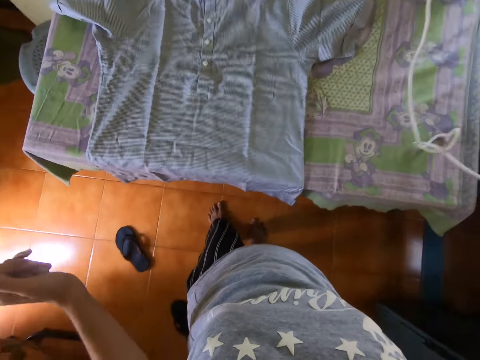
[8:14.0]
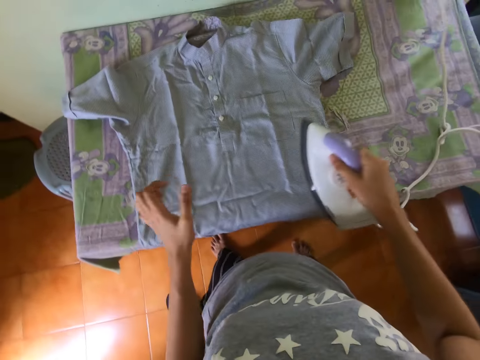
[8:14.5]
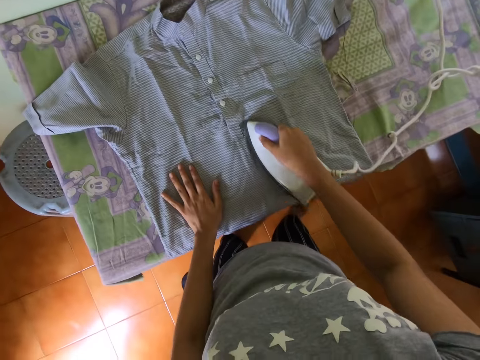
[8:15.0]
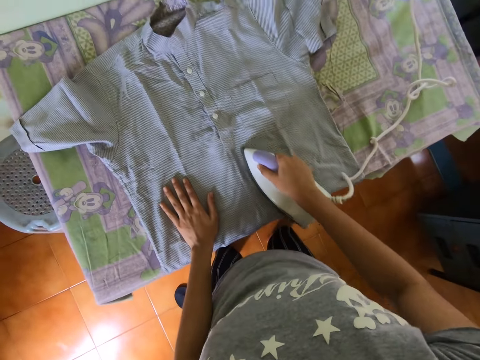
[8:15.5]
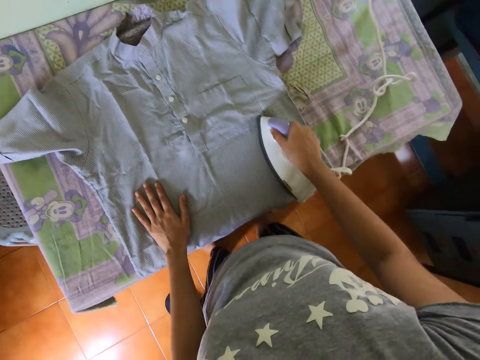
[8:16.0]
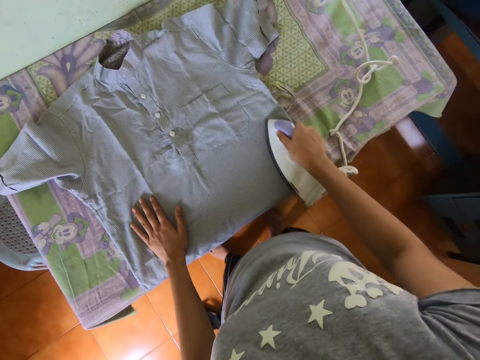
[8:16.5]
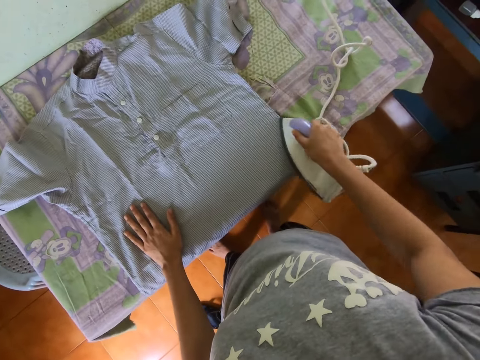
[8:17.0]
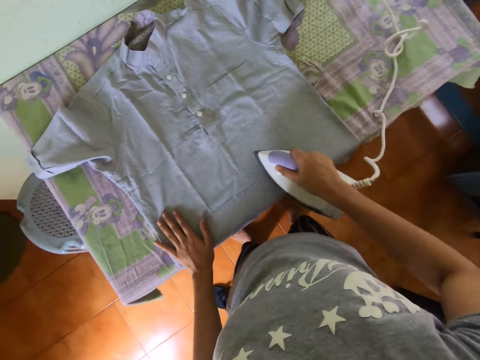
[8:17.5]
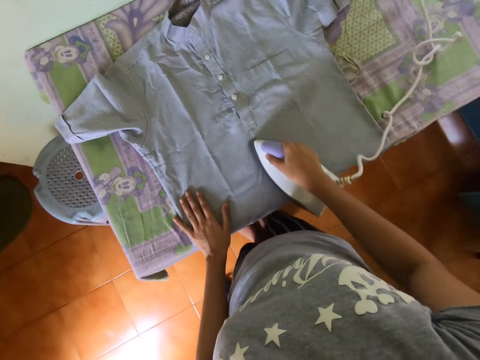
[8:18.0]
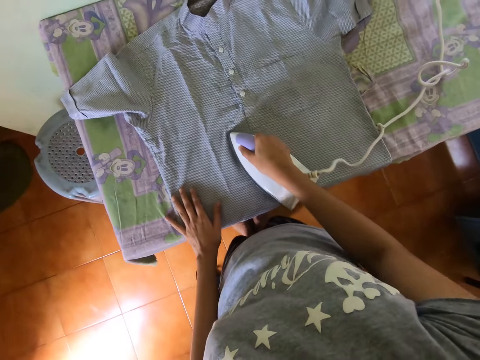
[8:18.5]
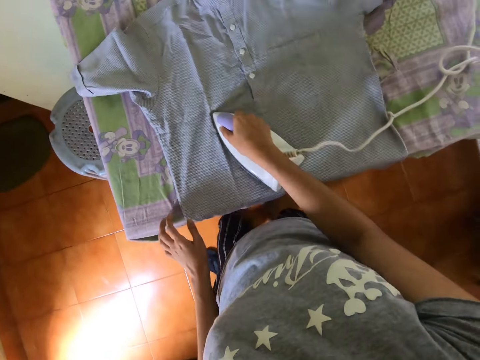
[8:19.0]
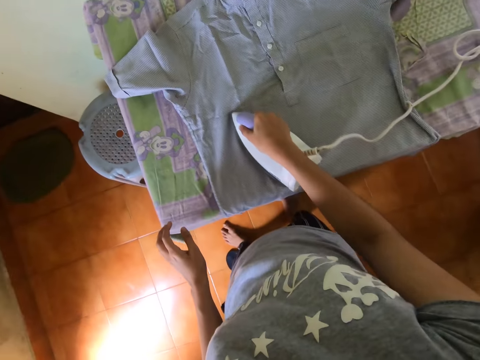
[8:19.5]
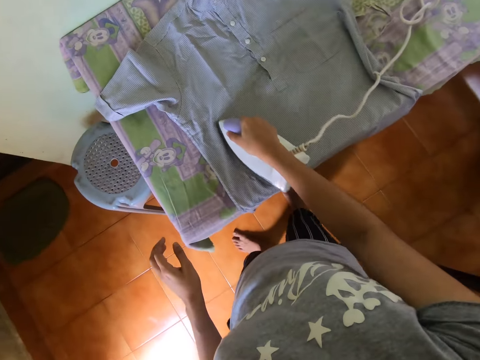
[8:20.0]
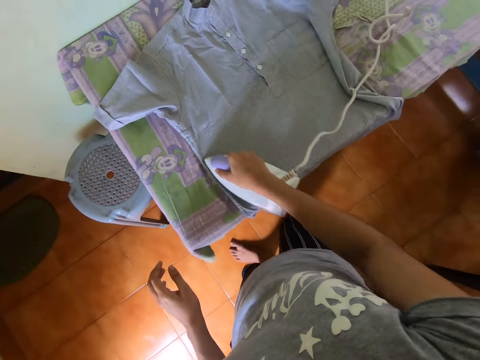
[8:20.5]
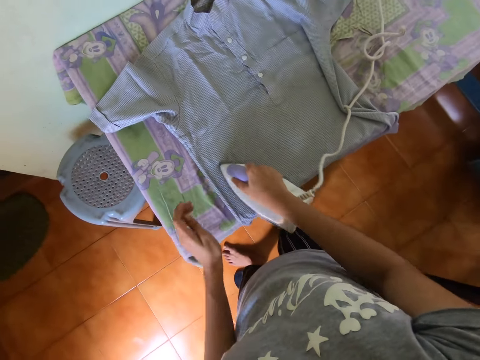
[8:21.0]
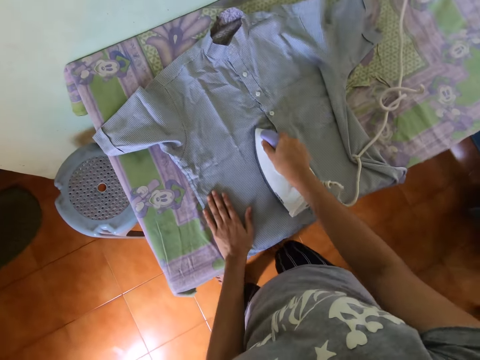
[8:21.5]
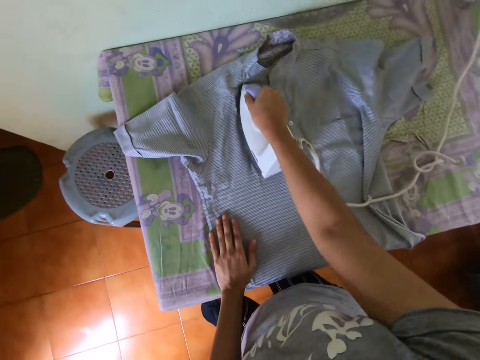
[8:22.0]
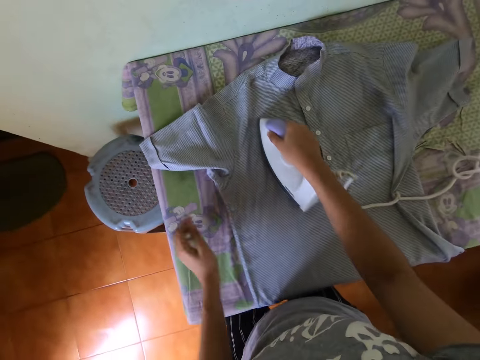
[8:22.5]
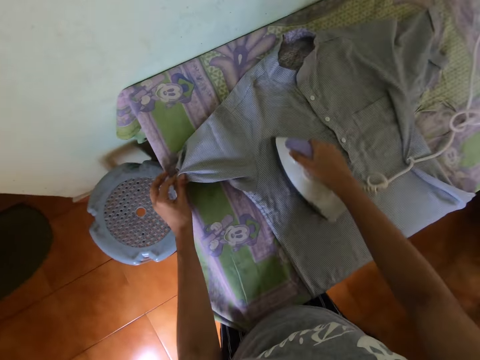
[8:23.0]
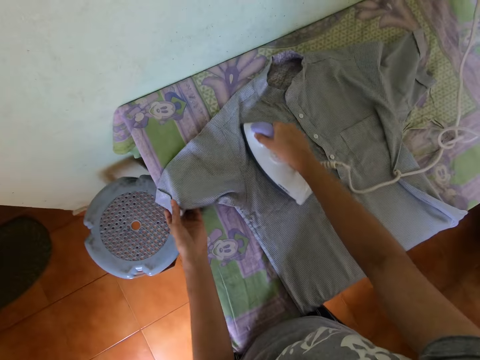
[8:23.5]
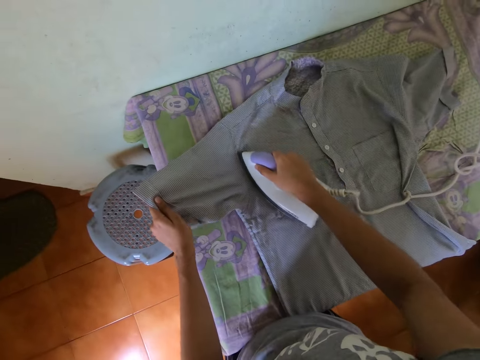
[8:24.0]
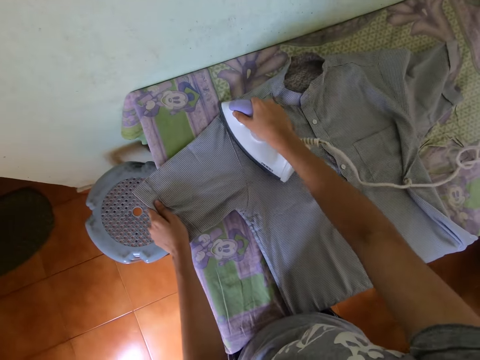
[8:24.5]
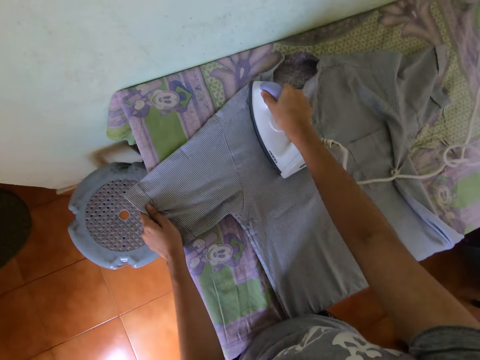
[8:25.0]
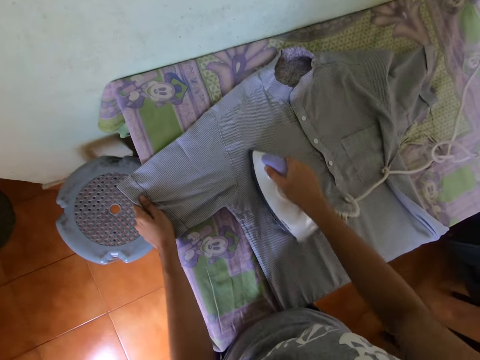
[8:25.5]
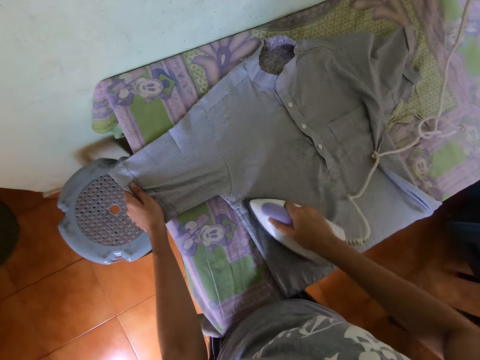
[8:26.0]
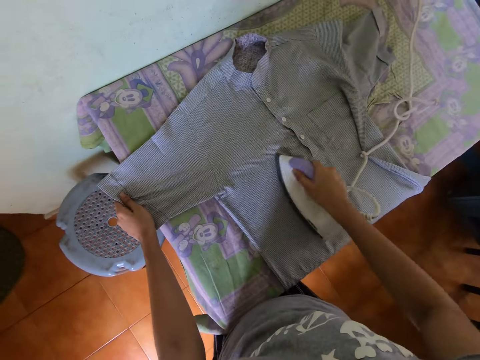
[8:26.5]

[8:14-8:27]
The camera wearer places a hand on a shirt. They iron the shirt. They straighten the shirt.

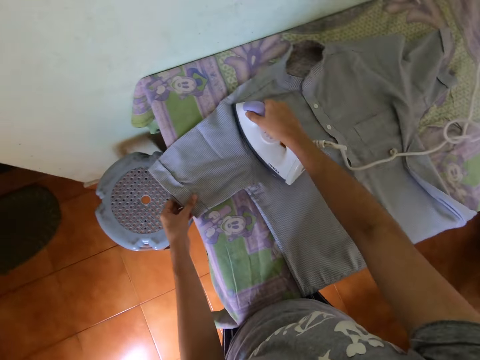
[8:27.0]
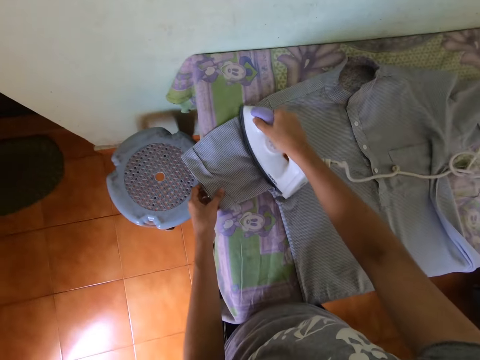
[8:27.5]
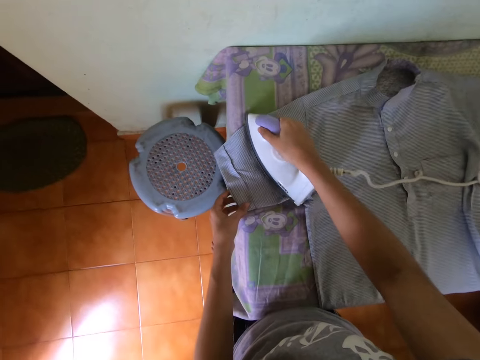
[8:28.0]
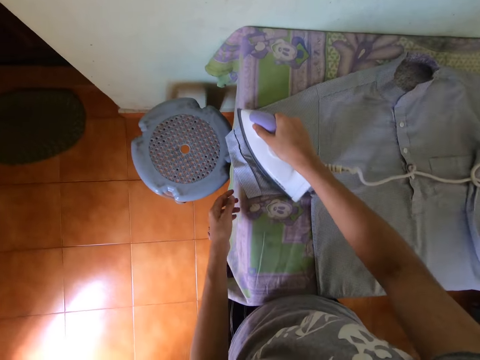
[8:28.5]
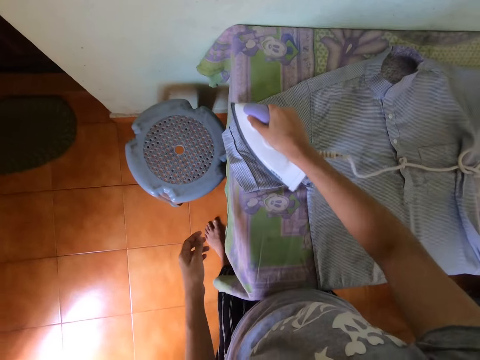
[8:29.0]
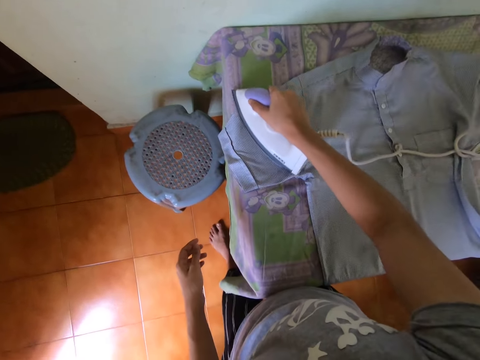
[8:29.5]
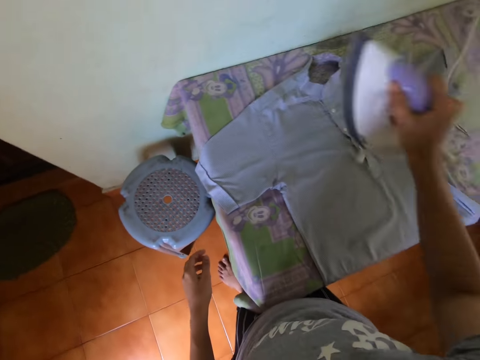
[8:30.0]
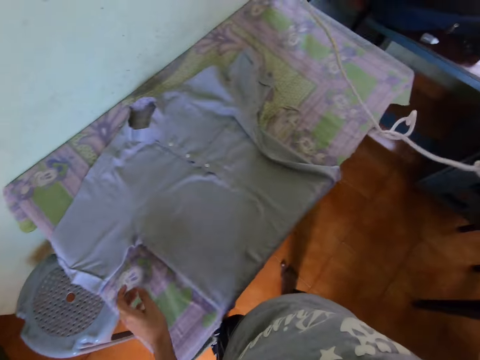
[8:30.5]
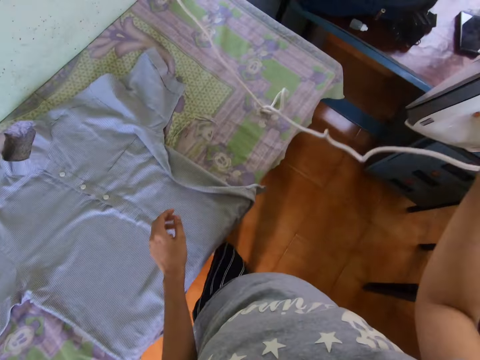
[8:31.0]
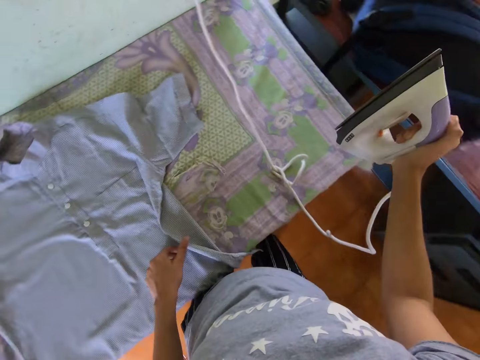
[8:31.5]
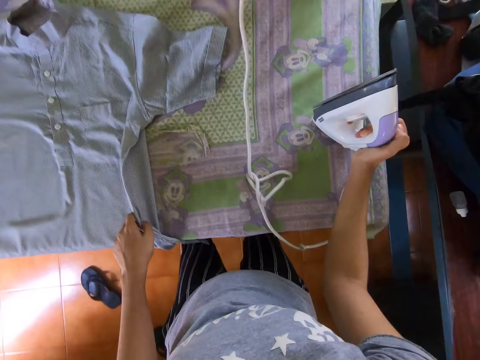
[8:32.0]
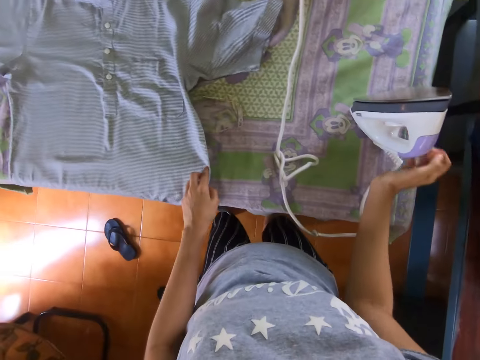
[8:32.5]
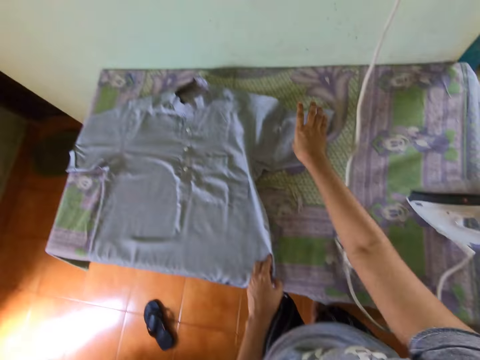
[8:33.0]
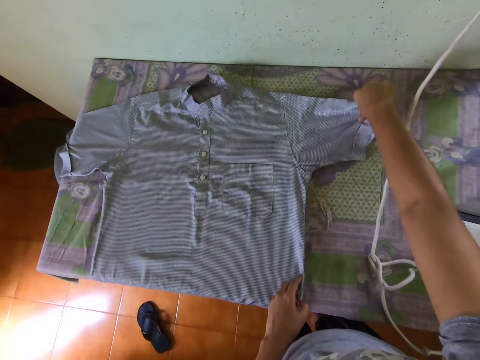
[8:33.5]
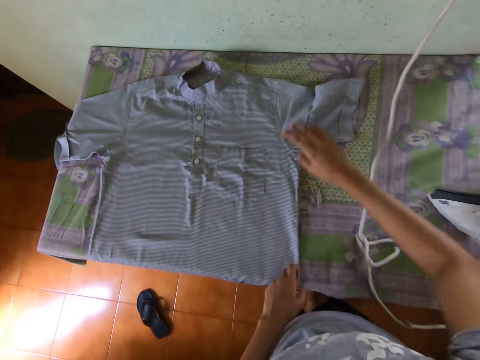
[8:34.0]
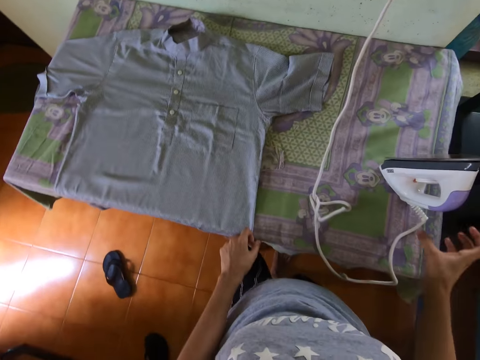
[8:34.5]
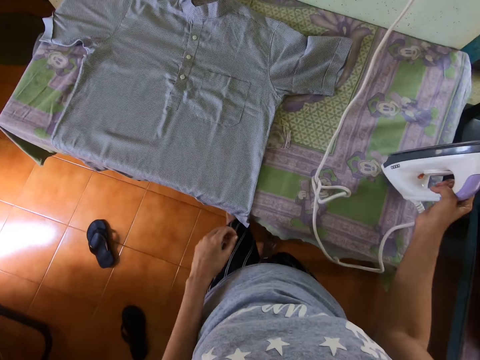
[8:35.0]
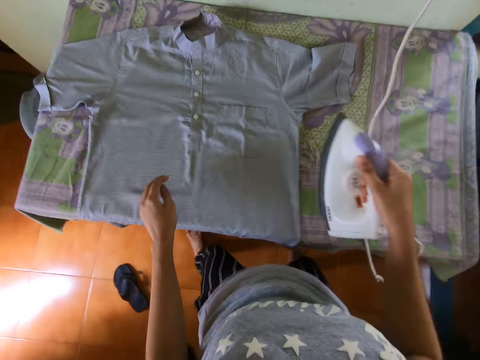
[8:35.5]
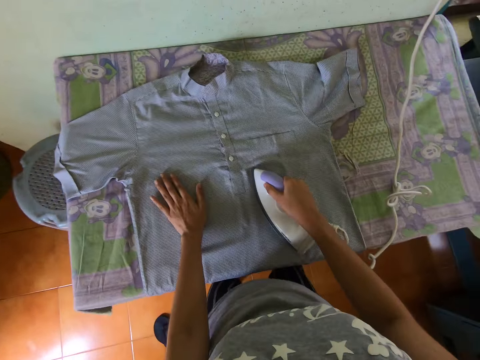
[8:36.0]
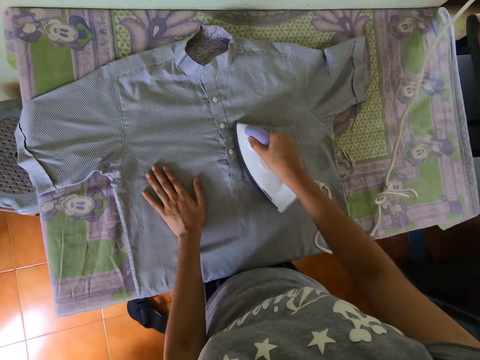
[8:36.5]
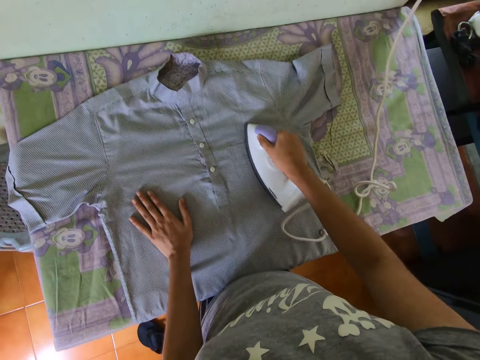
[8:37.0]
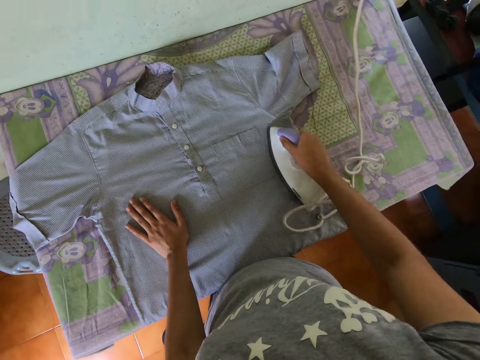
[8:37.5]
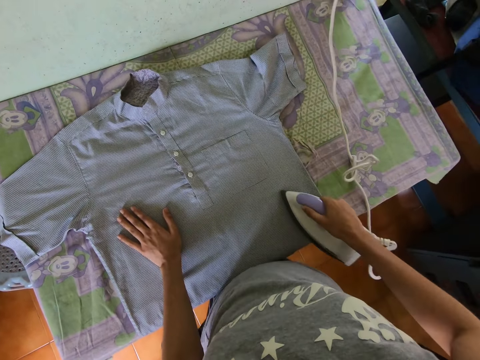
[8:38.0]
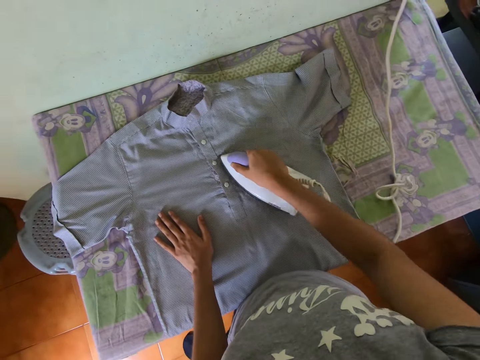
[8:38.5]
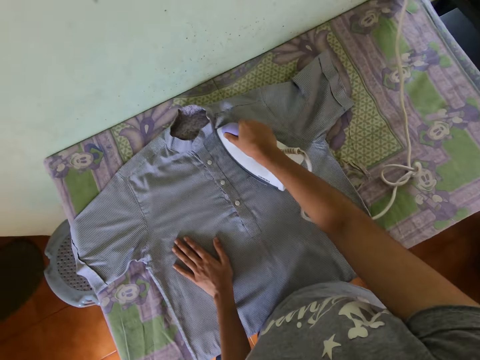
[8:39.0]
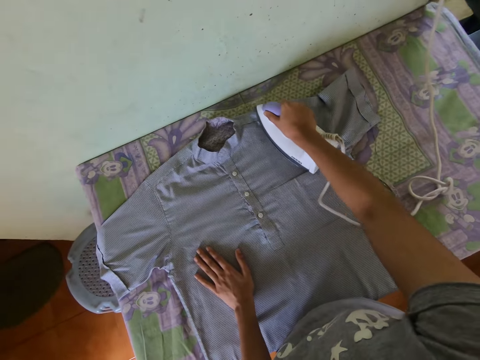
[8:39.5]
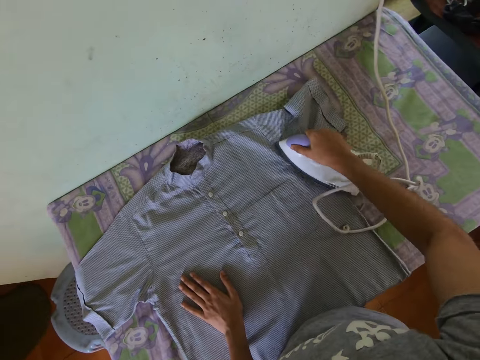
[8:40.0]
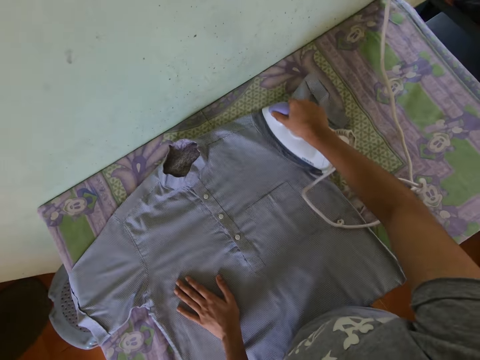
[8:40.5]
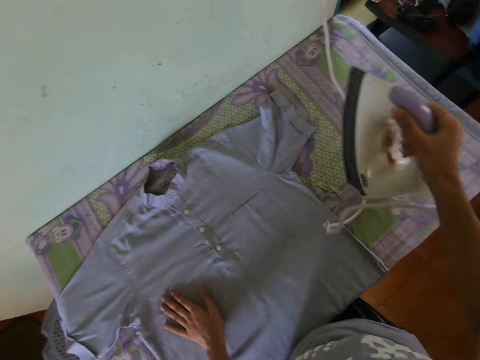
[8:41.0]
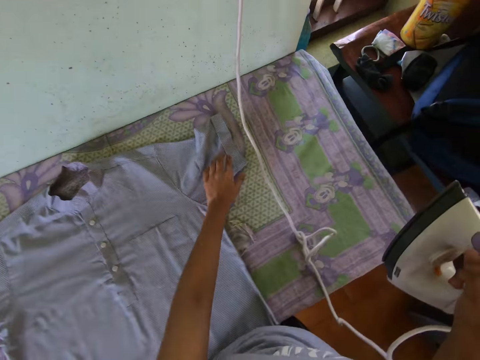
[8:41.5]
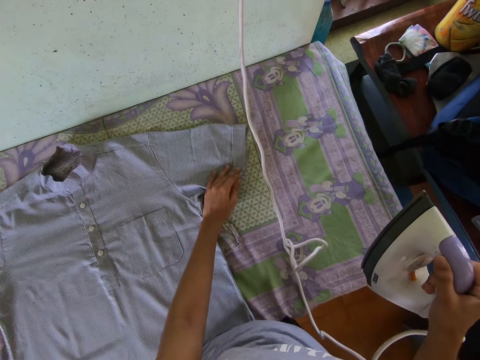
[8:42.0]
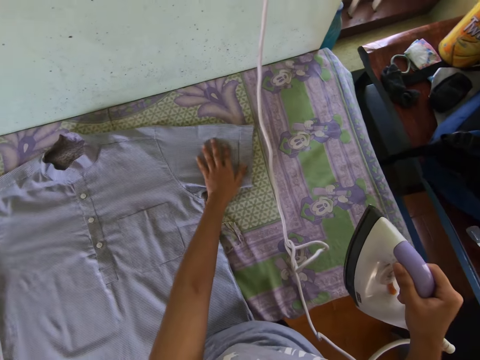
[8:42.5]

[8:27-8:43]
The camera wearer lifts an iron. They walk in the room. They place the cloth iron on the table. They straighten a shirt. They pick the cloth iron. They place a hand on the shirt. They iron the shirt. They straighten the shirt.
